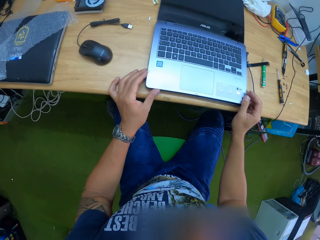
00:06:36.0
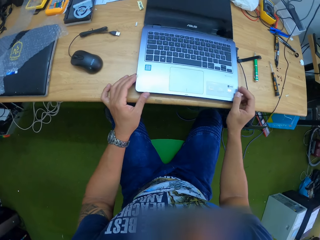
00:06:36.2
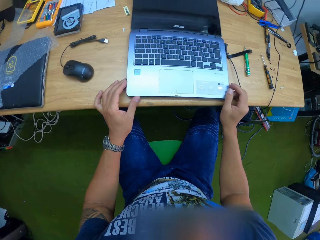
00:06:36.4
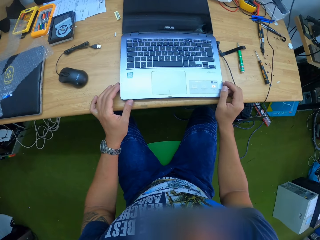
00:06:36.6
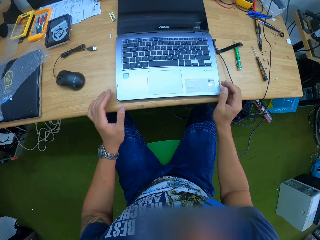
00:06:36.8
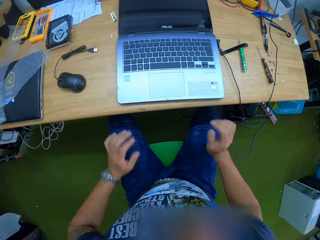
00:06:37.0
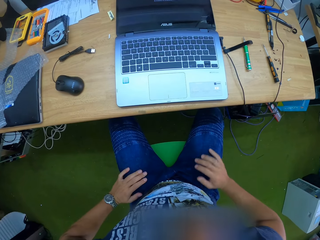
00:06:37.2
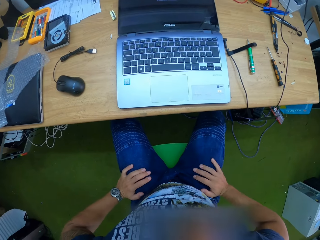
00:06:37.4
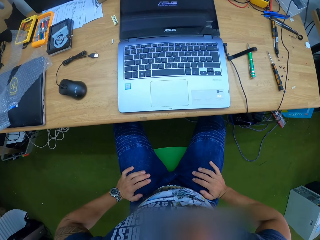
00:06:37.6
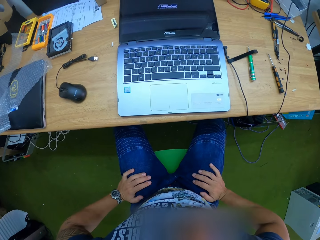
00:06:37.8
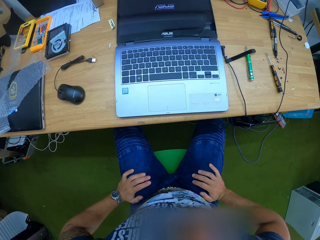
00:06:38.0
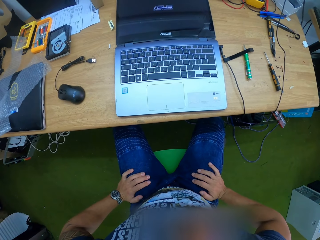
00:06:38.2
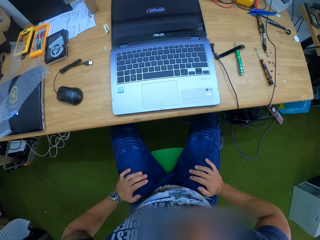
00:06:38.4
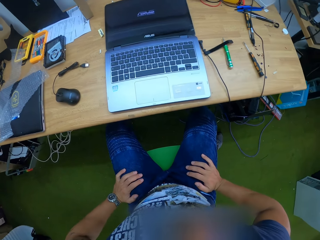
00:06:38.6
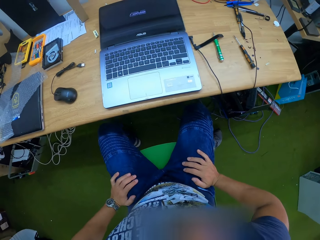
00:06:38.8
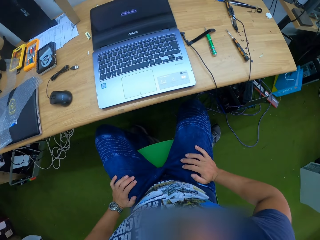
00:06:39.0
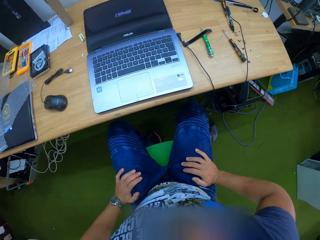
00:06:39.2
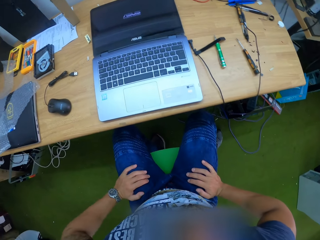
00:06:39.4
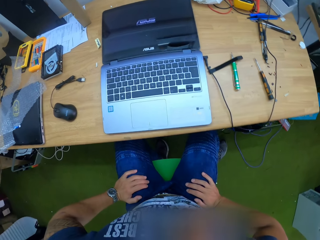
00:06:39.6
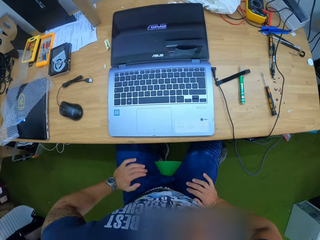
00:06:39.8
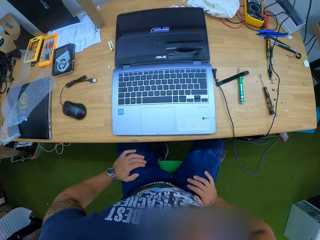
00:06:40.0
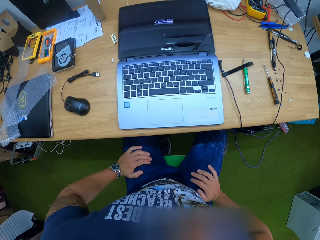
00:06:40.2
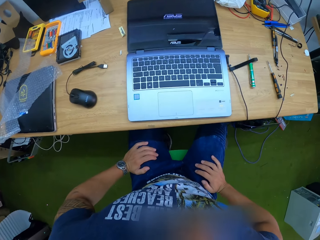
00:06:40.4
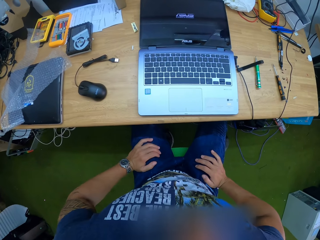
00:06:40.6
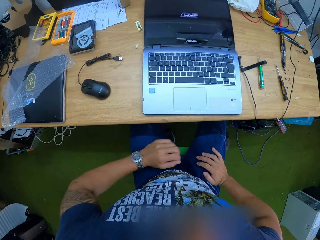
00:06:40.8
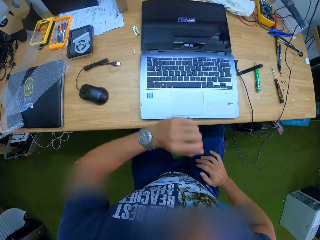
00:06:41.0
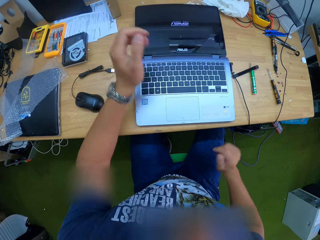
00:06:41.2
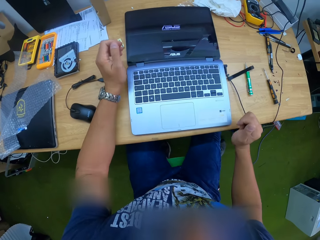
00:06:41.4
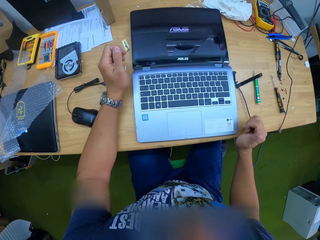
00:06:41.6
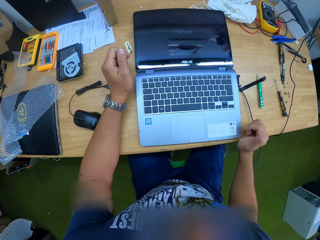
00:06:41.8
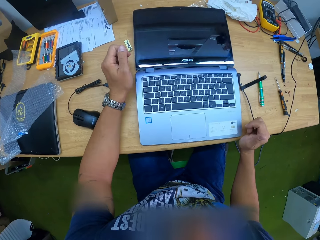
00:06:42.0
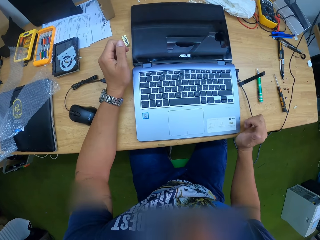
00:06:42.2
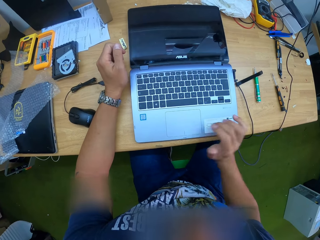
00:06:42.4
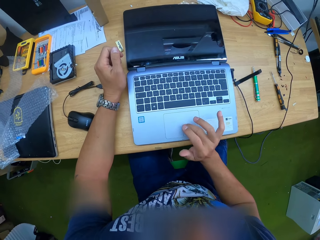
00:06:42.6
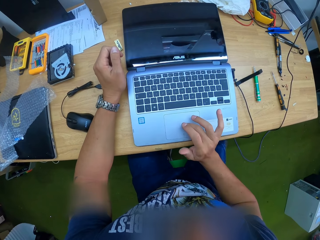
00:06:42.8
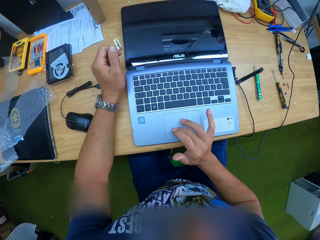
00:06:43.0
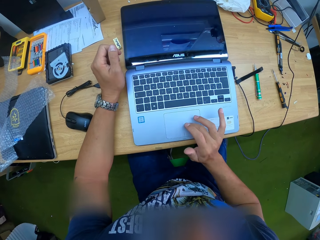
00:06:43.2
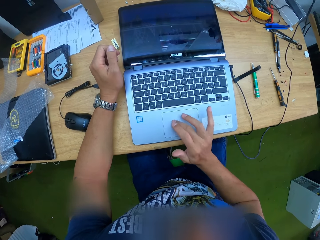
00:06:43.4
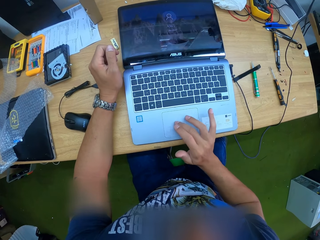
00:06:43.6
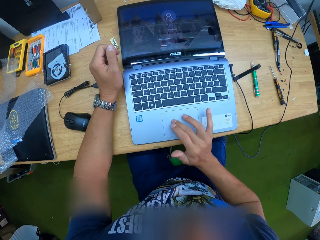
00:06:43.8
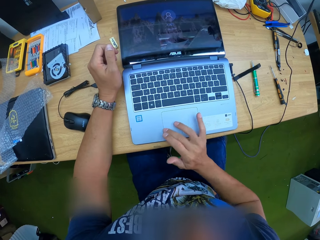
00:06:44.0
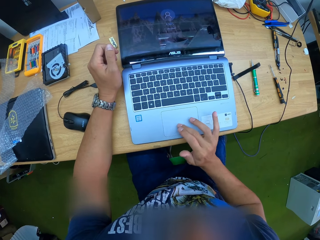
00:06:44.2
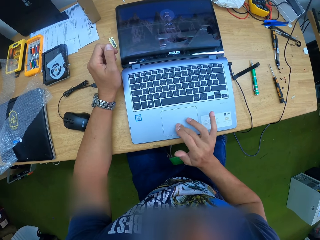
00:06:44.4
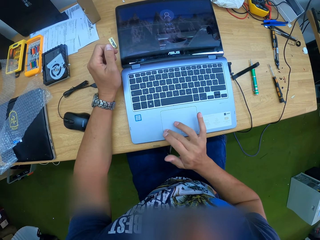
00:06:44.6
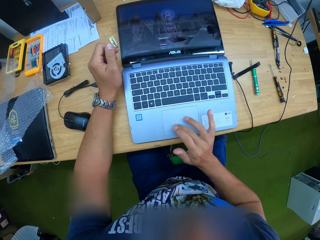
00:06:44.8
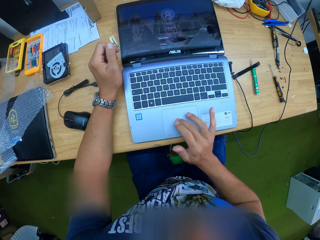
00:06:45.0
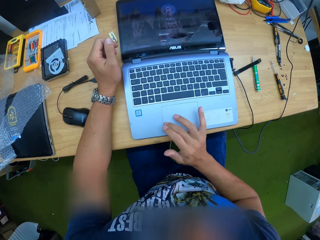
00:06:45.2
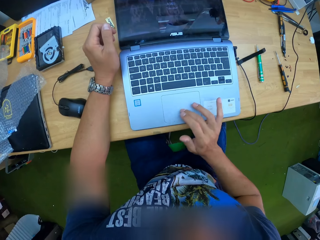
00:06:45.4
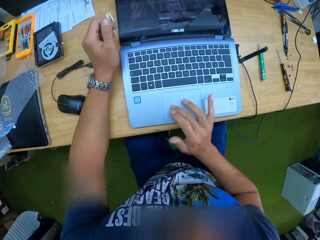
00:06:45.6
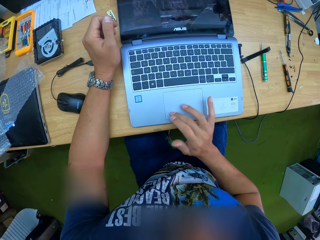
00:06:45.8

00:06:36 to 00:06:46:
The camera wearer holds the laptop. He looks at the laptop. He operates the laptop with his right hand.

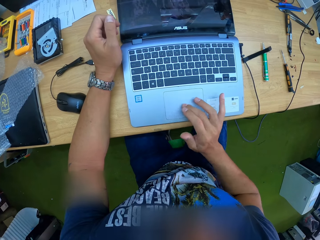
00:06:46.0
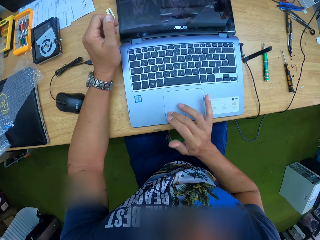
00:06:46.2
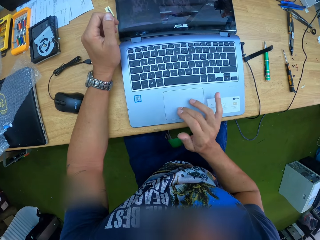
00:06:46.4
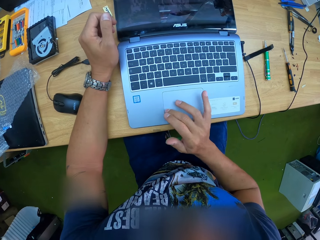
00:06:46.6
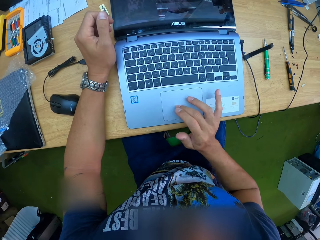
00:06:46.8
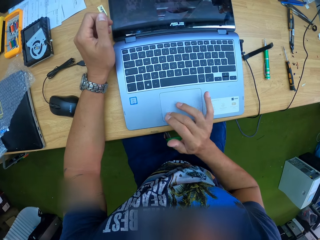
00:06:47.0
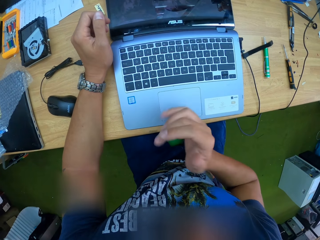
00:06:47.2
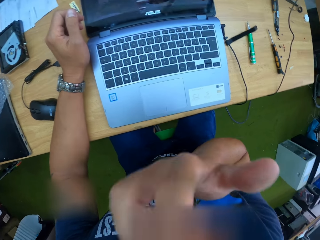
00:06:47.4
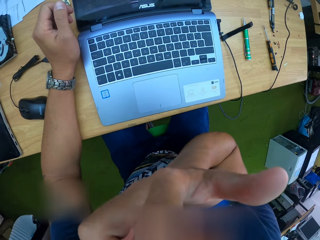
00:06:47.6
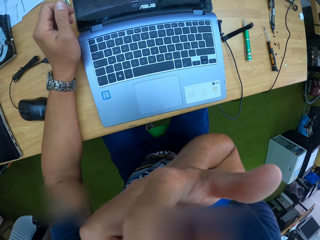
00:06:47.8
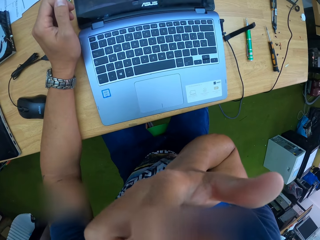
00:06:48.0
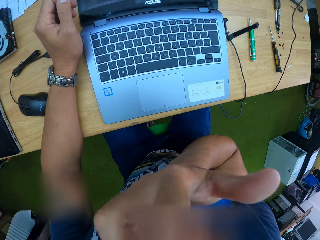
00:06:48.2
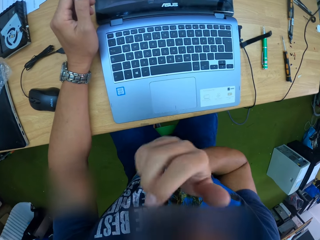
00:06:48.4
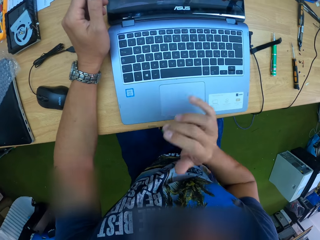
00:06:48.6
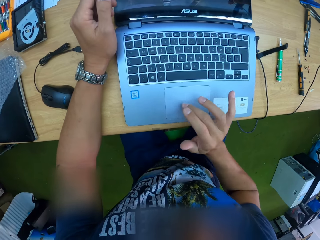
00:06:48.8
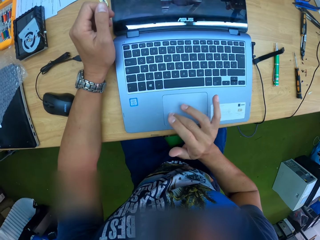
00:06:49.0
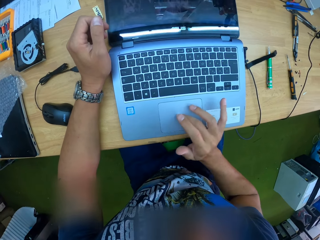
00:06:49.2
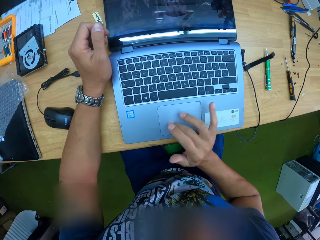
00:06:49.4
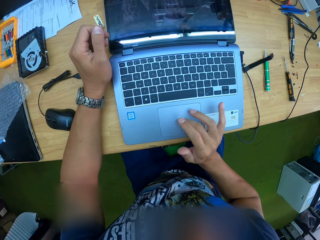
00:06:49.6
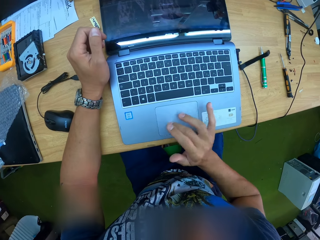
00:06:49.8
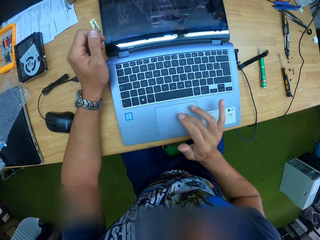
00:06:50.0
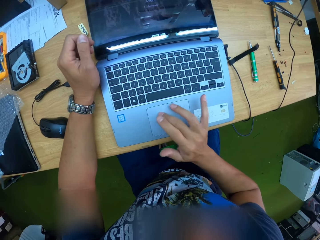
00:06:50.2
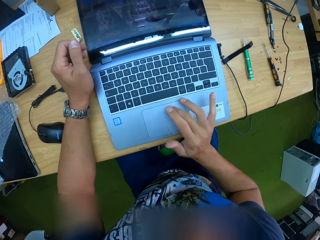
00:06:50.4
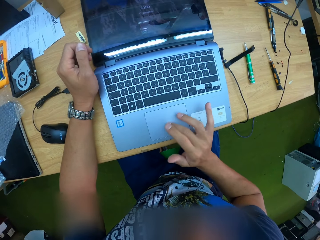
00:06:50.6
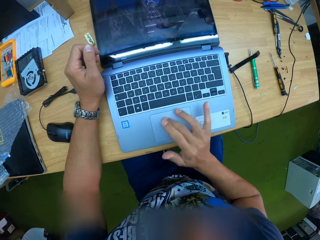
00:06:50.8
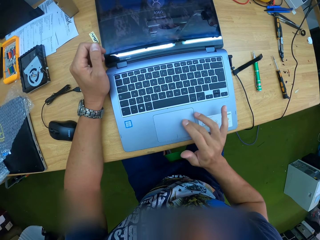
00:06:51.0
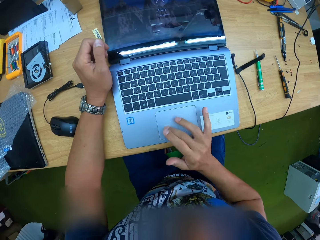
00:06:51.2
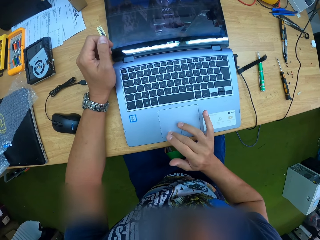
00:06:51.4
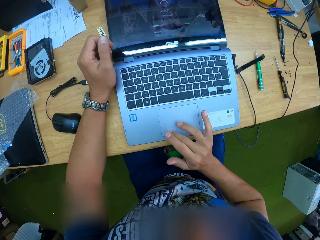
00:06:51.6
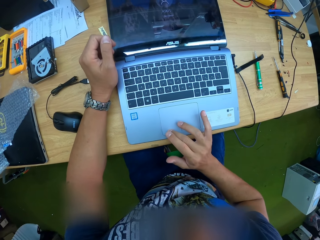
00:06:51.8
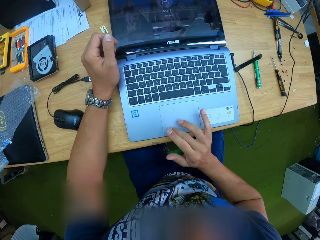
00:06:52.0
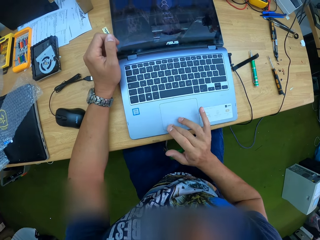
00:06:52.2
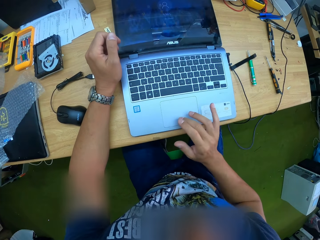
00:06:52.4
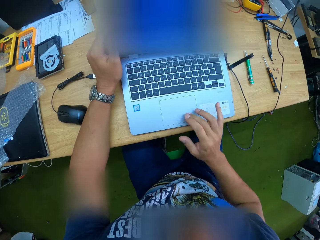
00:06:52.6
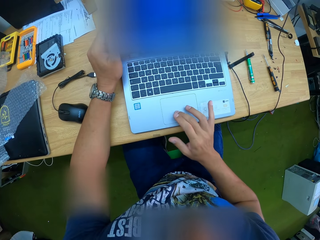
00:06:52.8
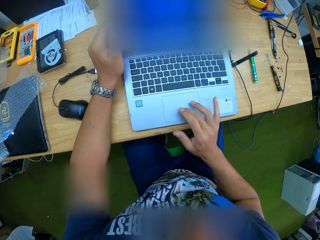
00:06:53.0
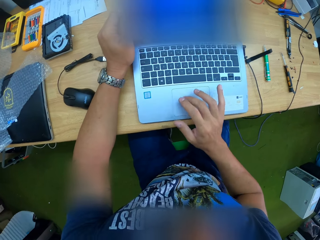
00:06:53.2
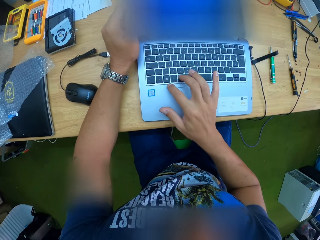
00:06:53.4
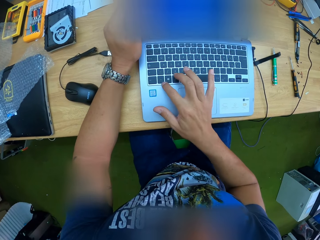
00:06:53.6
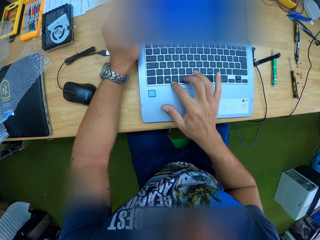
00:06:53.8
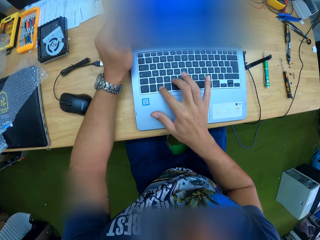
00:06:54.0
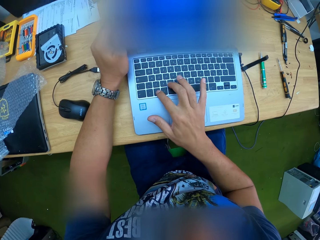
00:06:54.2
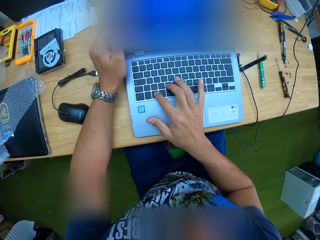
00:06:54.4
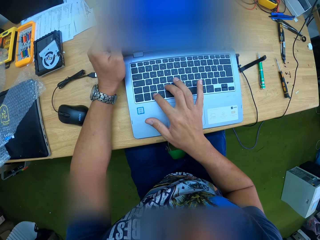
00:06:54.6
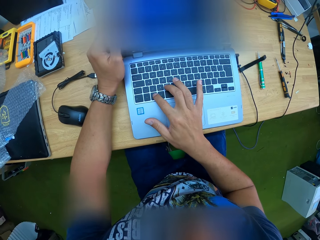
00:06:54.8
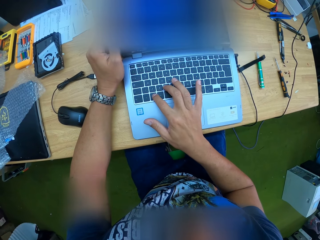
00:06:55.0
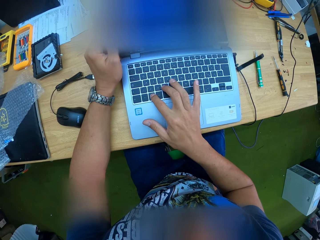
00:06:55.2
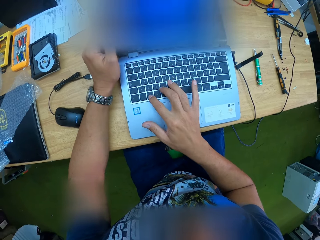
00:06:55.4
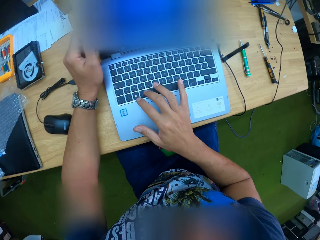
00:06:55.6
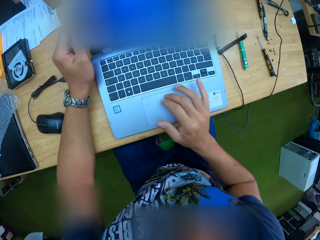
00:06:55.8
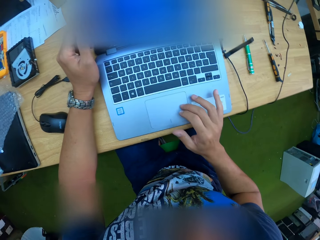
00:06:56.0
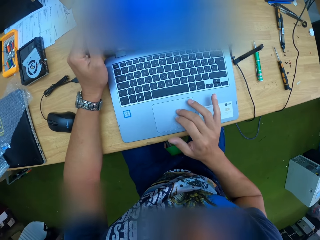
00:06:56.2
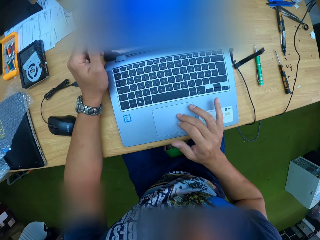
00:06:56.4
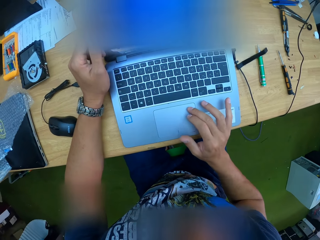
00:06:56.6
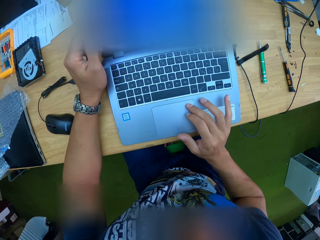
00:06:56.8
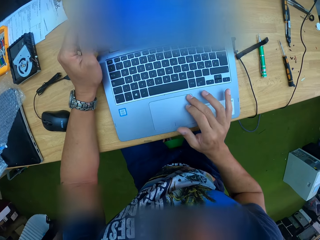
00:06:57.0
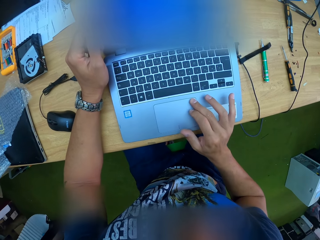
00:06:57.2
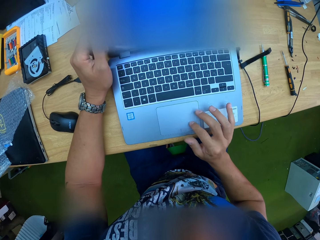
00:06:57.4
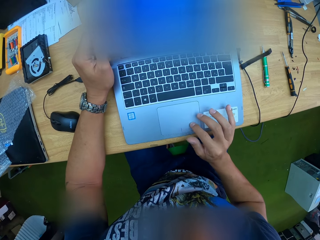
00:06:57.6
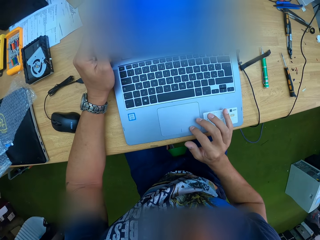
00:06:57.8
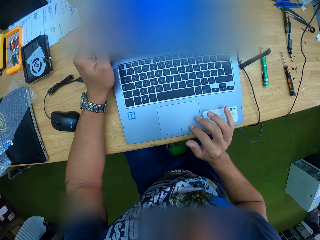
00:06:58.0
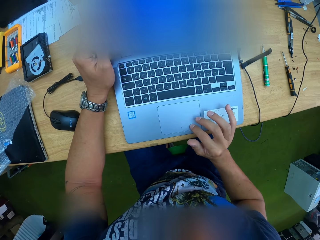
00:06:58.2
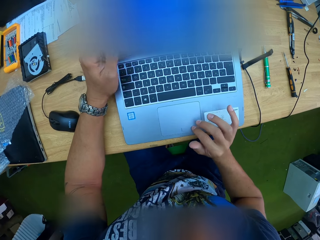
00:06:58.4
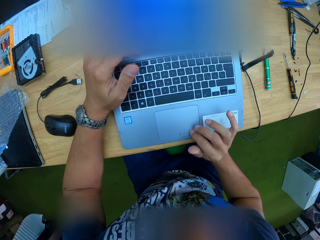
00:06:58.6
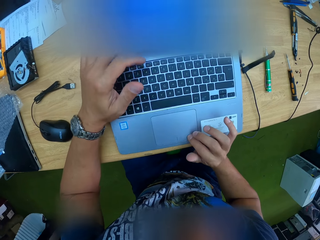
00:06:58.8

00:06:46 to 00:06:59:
The camera wearer touches his face with his right hand. He scratches his nose. He operates the laptop with his right hand.
